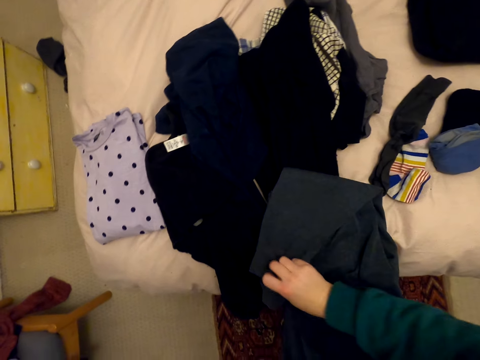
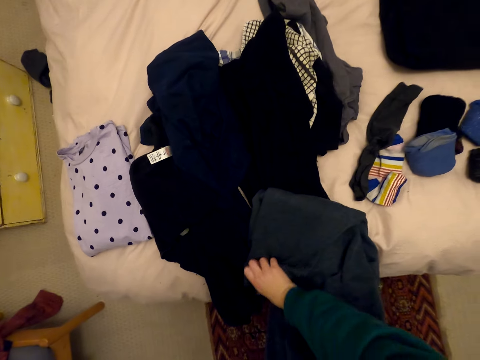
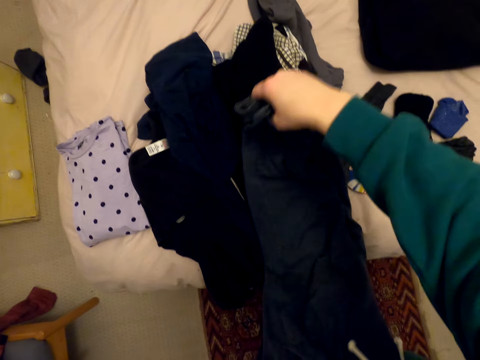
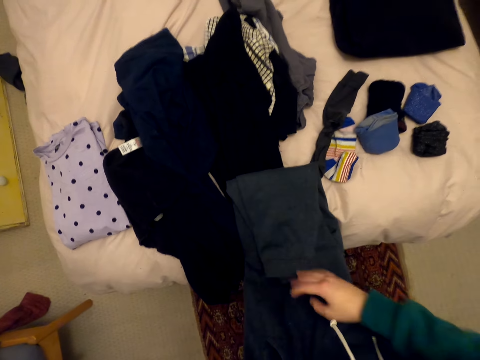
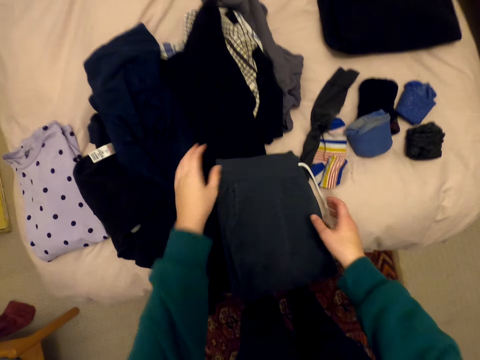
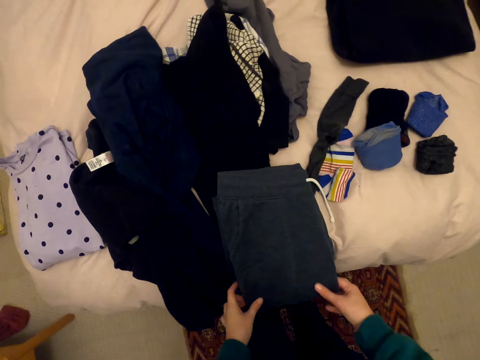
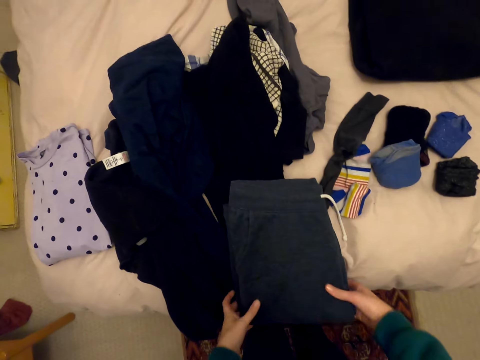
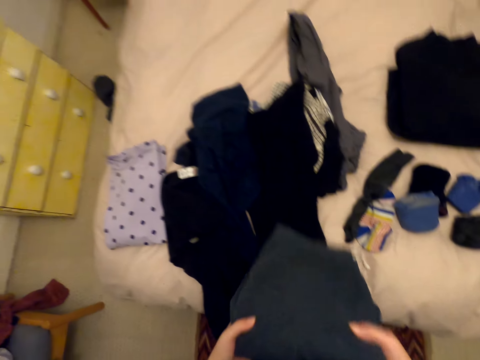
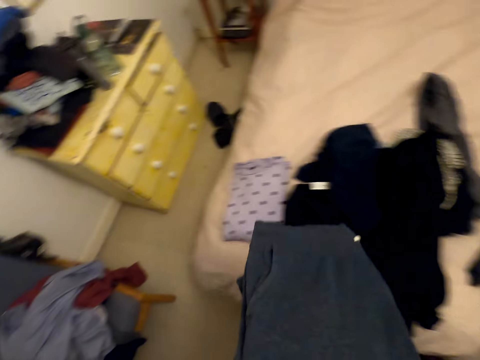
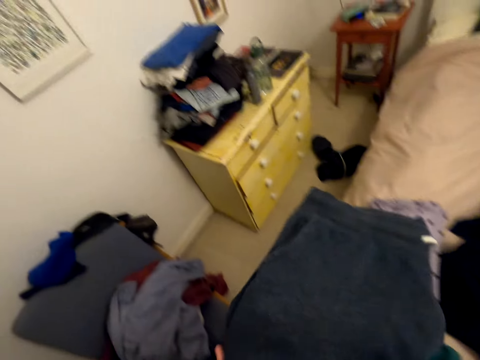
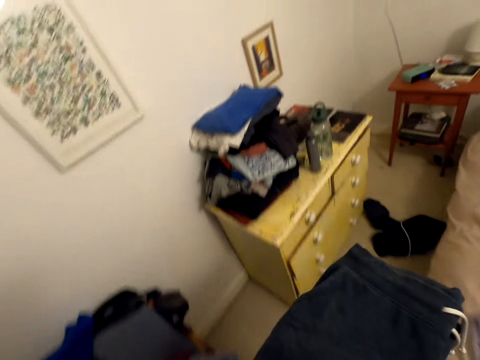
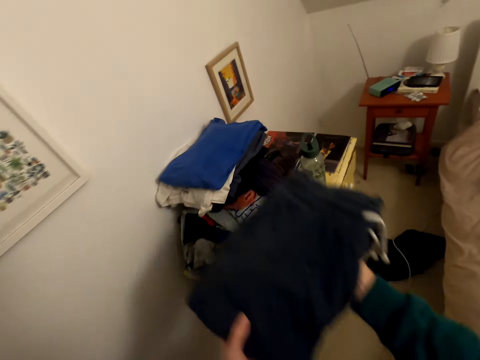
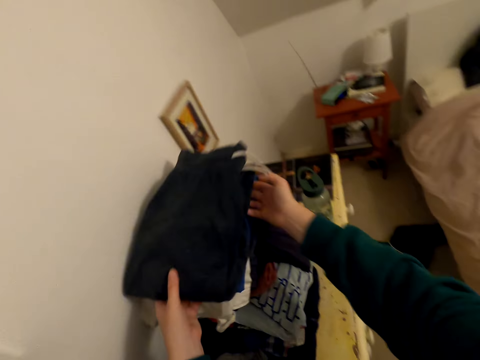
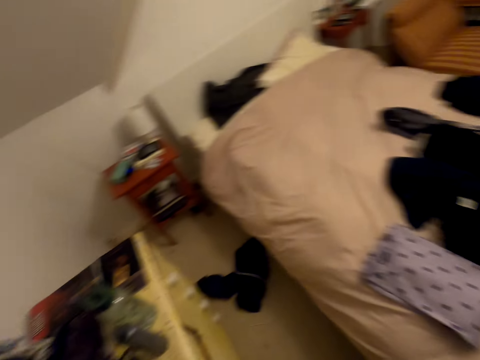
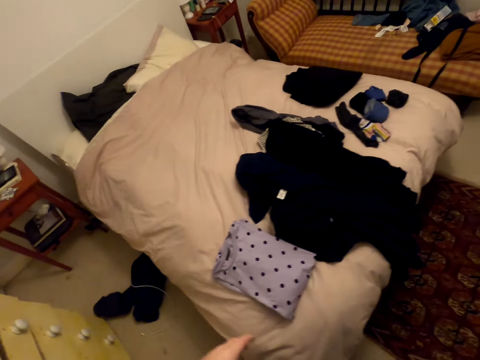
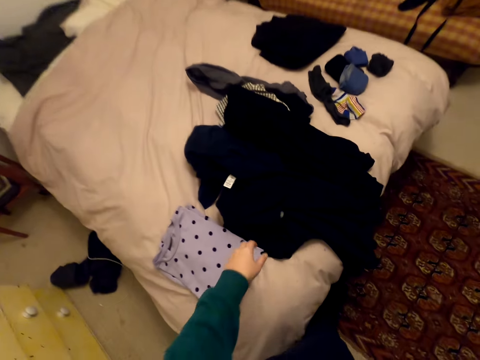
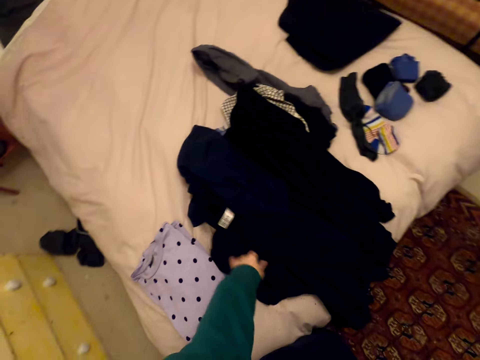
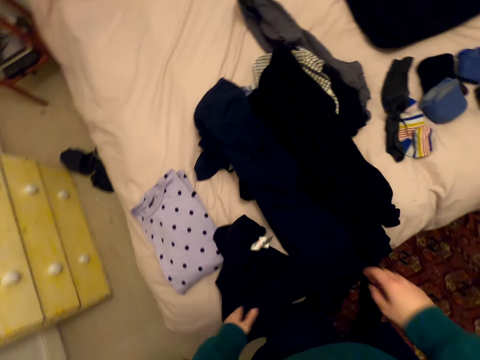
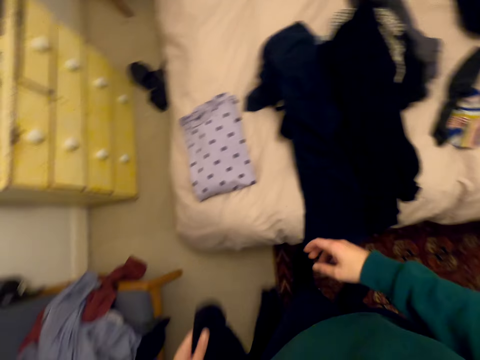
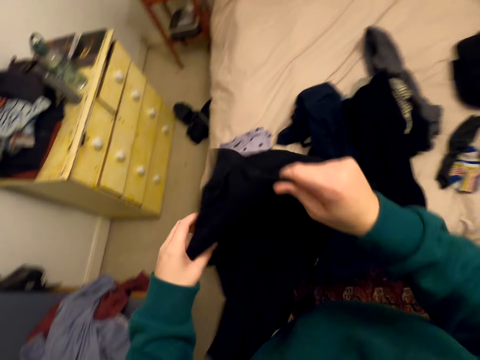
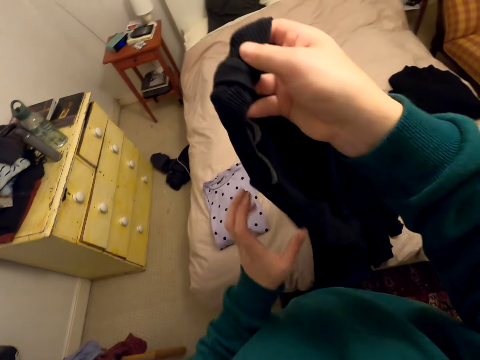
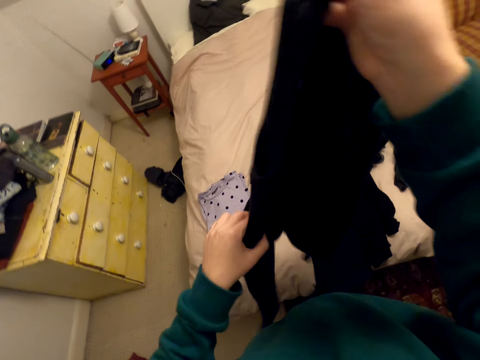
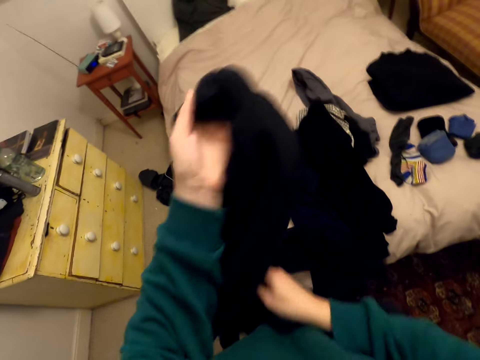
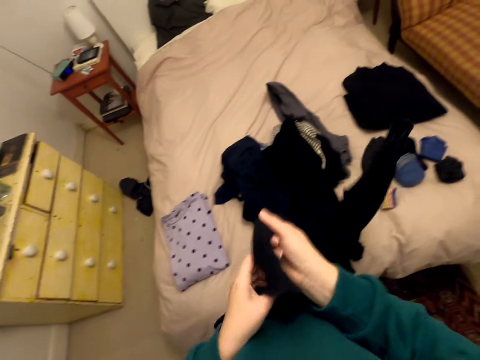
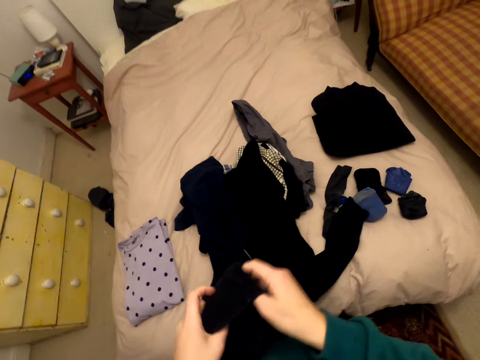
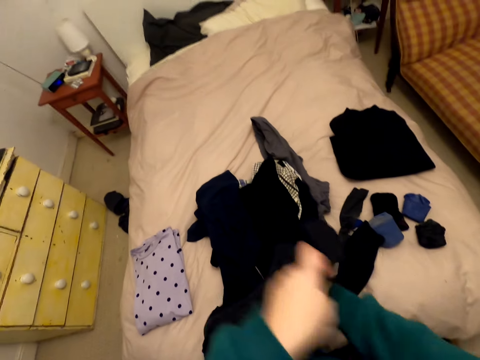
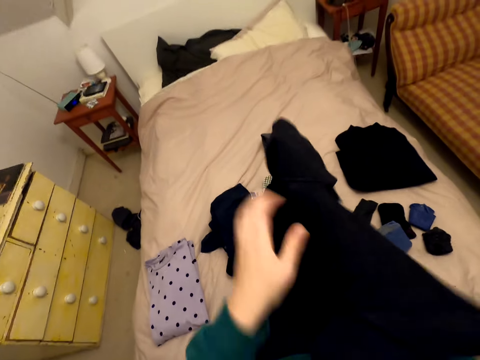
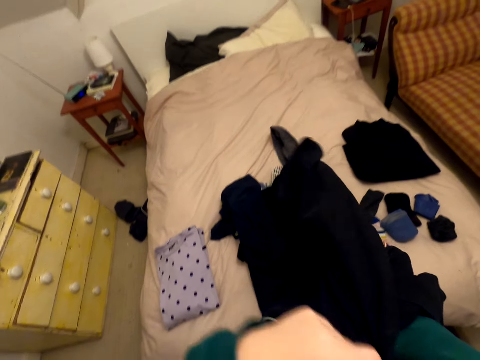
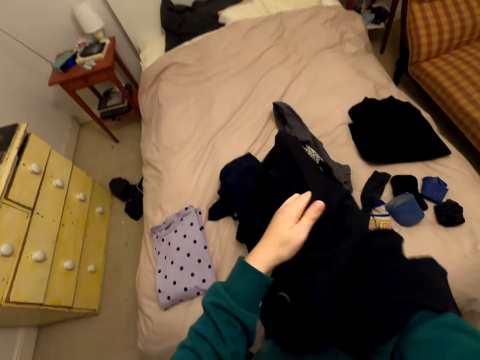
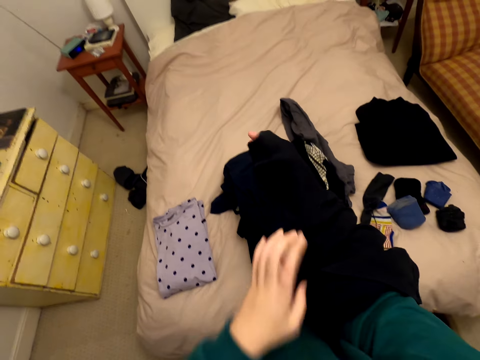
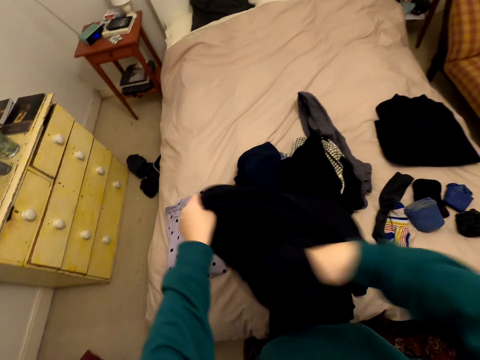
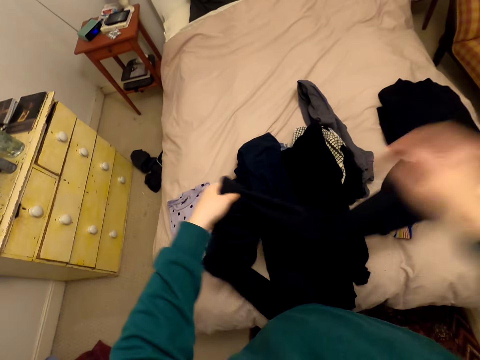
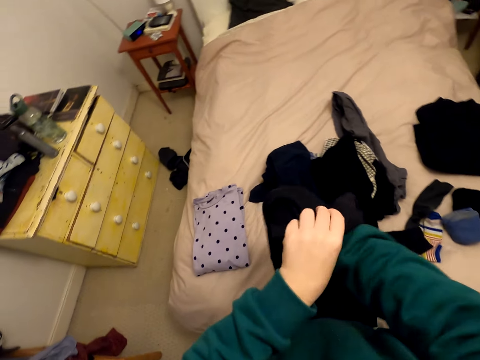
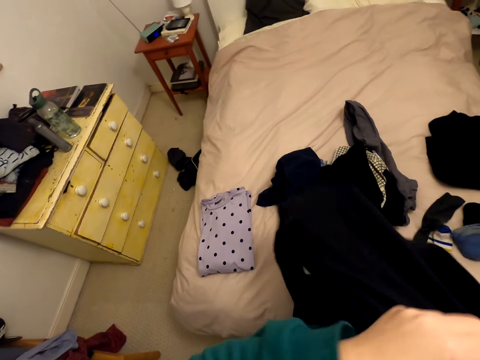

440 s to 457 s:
The camera wearer picks up the folded cloth from the bed. She walks around the house. She holds the trouser. She puts the cloth on the cabinet. She walks around the house. She picks up a cloth or sweater from the bed. She moves the cloth in her hands. She turns the sweater inside out.

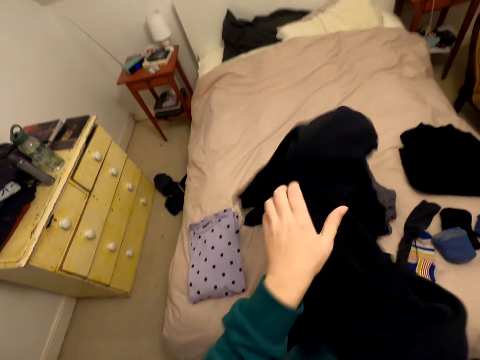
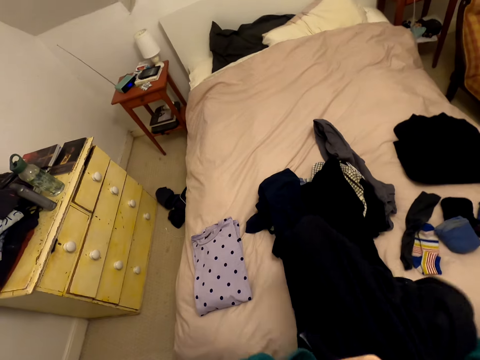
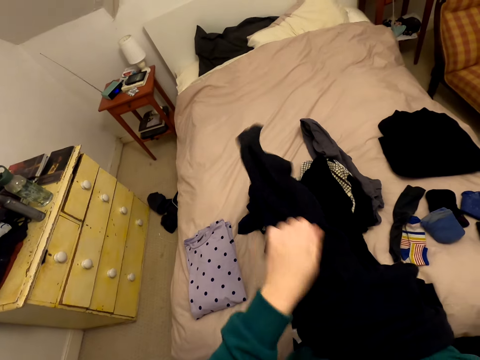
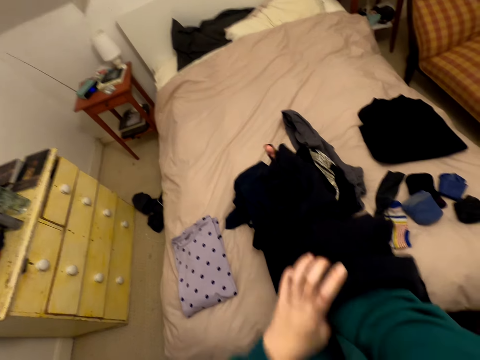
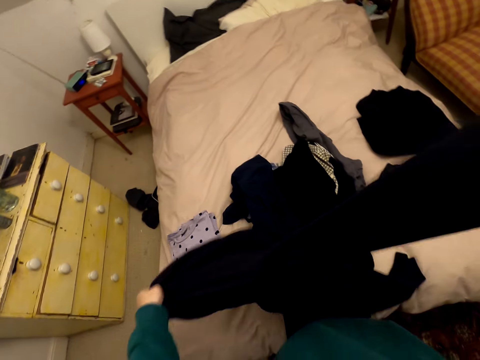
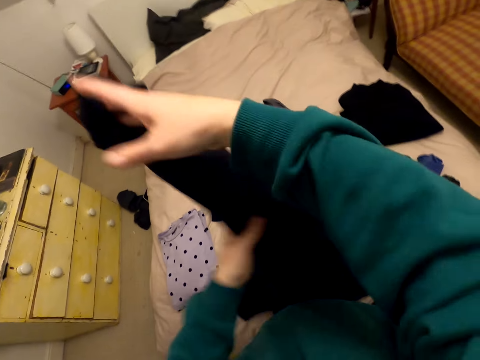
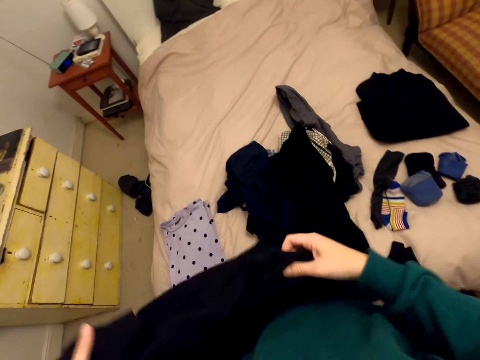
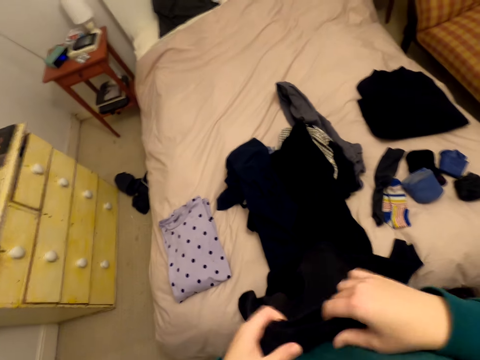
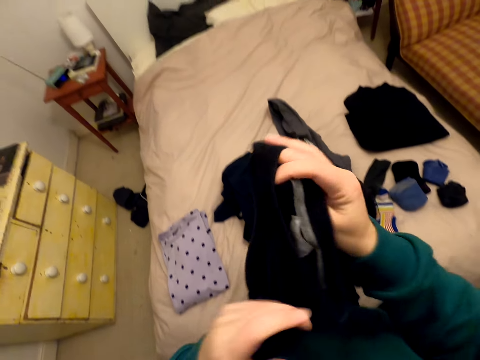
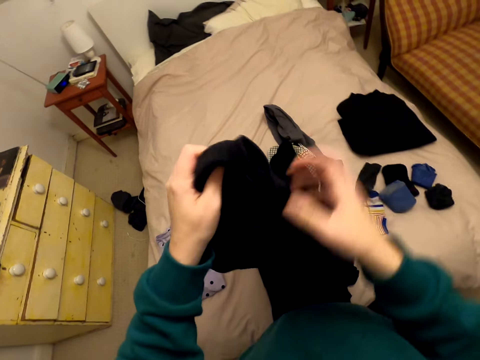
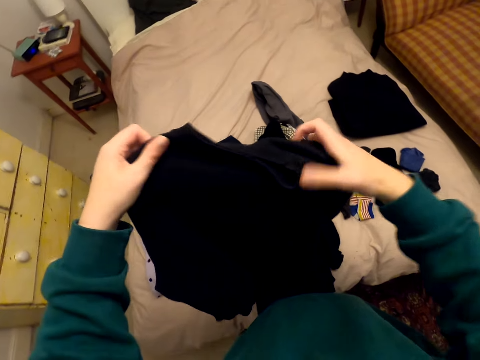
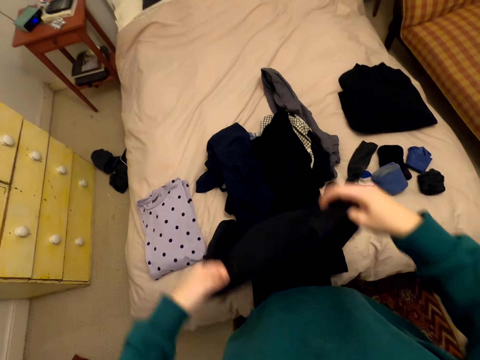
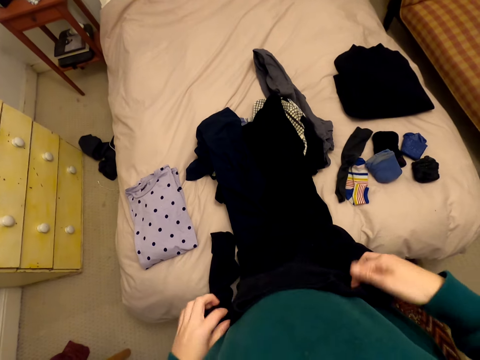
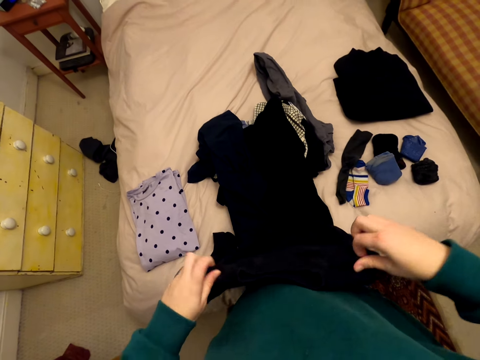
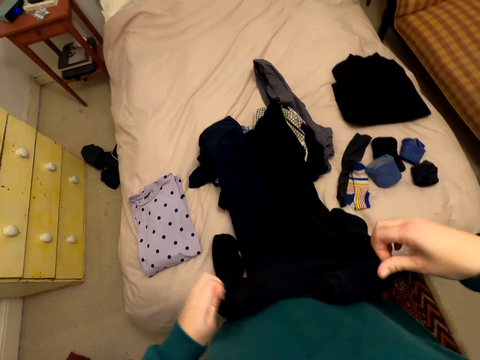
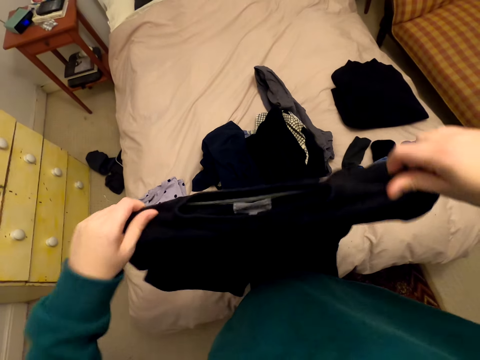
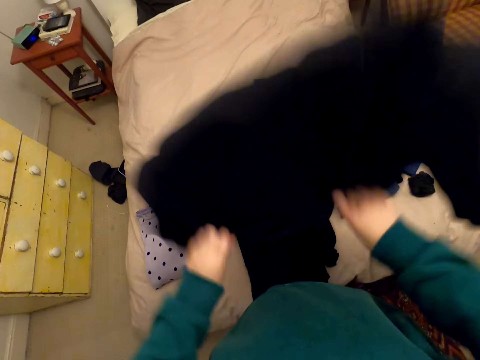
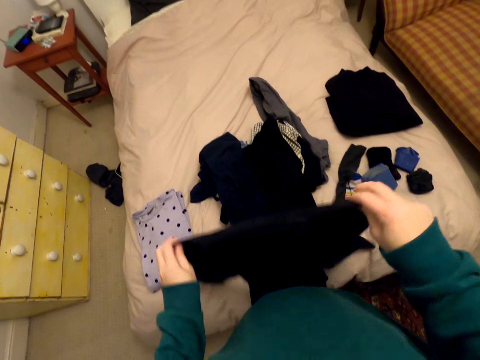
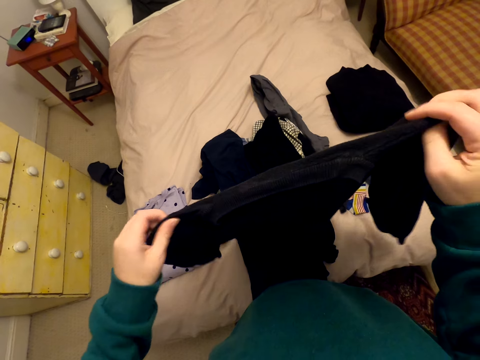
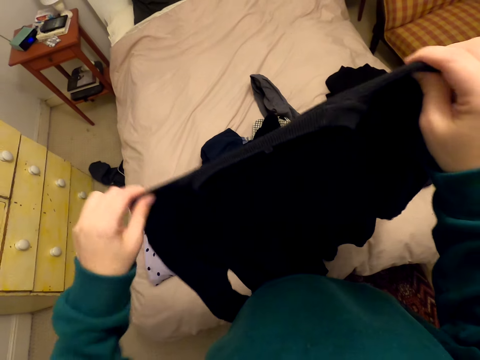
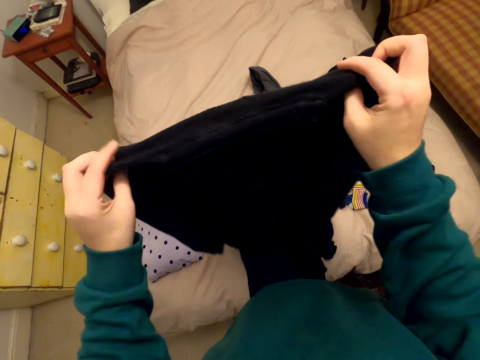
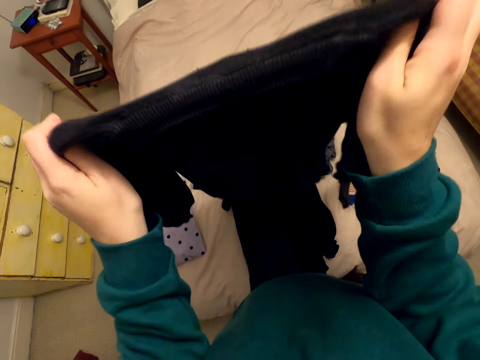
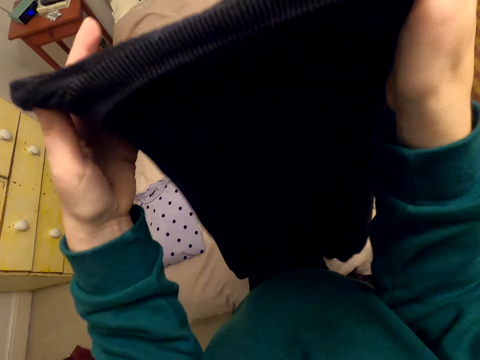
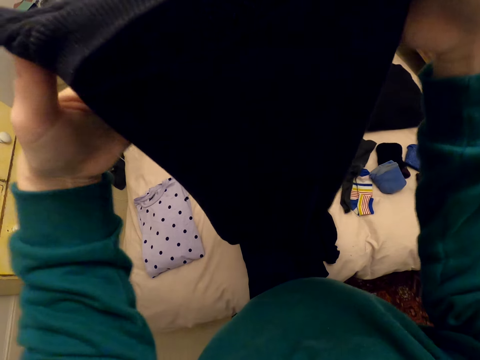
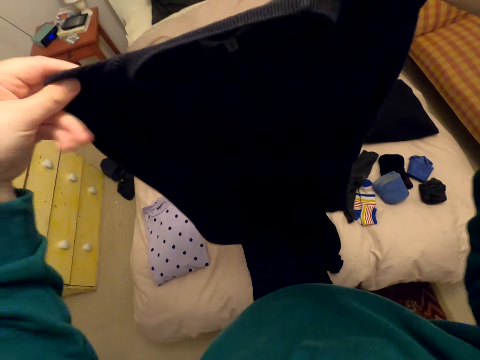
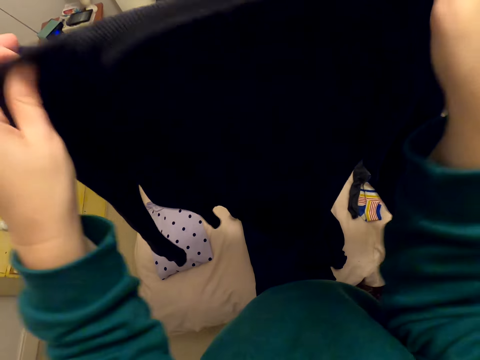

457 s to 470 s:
The camera wearer folds the cloth on the bed.
